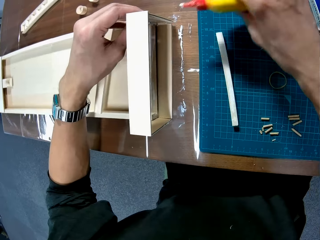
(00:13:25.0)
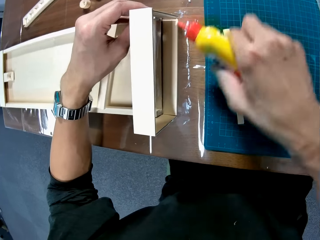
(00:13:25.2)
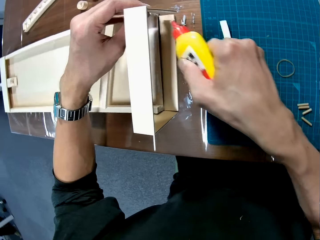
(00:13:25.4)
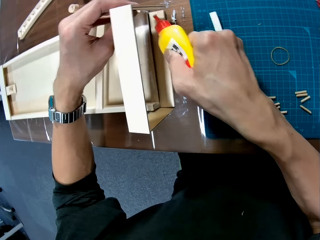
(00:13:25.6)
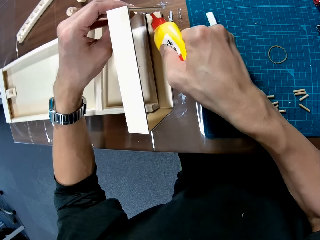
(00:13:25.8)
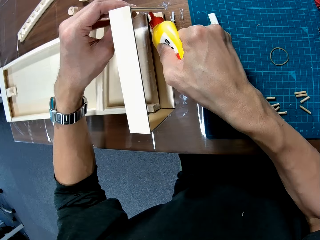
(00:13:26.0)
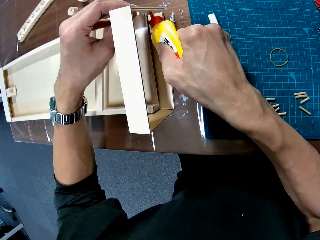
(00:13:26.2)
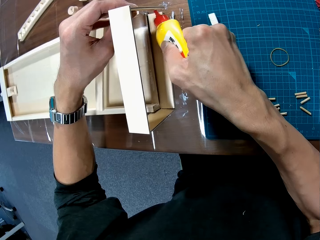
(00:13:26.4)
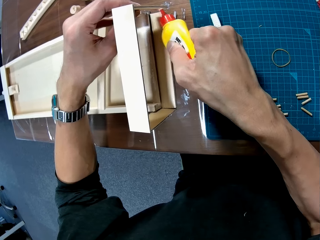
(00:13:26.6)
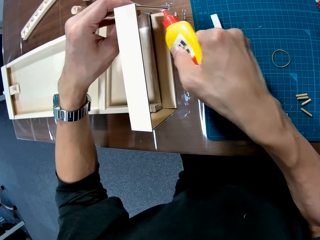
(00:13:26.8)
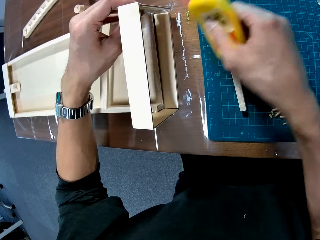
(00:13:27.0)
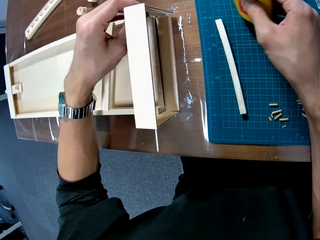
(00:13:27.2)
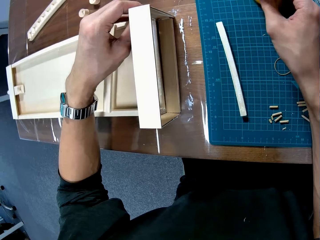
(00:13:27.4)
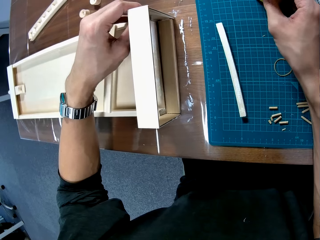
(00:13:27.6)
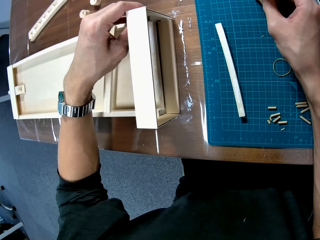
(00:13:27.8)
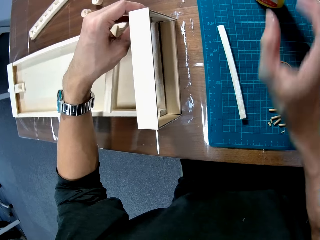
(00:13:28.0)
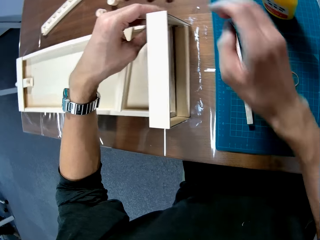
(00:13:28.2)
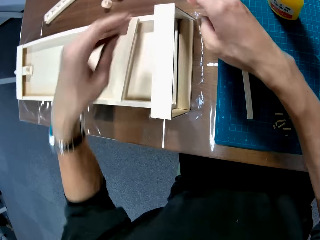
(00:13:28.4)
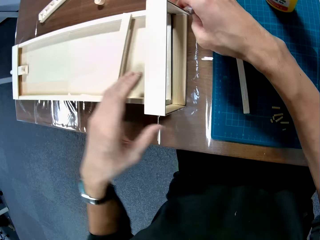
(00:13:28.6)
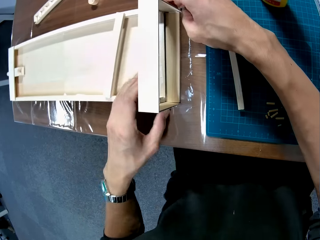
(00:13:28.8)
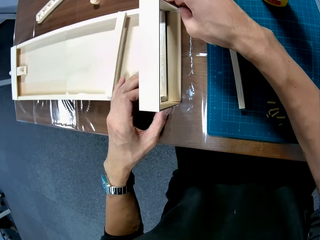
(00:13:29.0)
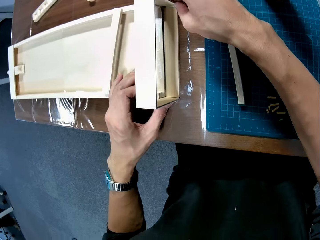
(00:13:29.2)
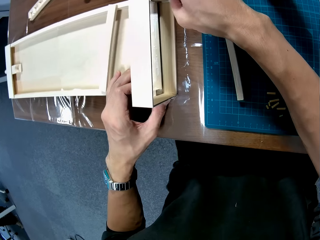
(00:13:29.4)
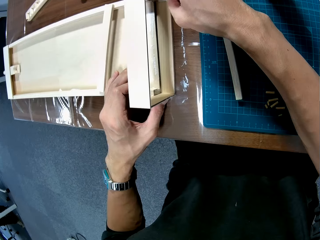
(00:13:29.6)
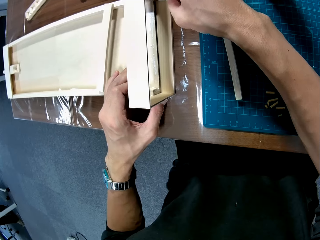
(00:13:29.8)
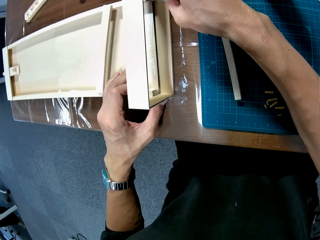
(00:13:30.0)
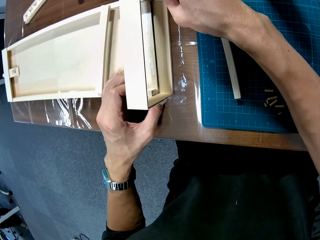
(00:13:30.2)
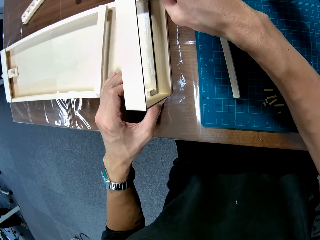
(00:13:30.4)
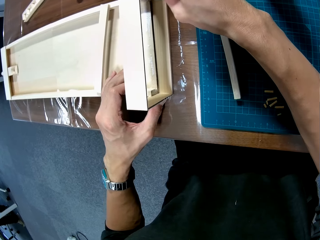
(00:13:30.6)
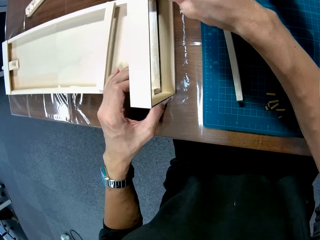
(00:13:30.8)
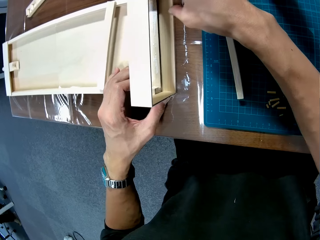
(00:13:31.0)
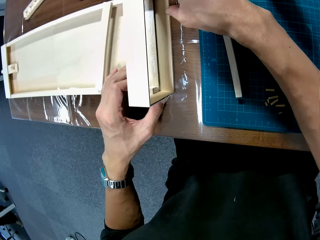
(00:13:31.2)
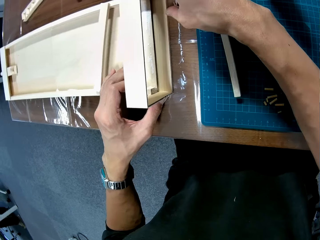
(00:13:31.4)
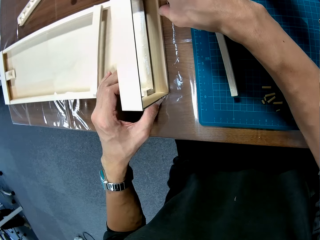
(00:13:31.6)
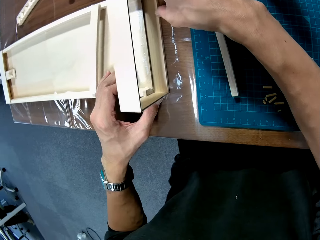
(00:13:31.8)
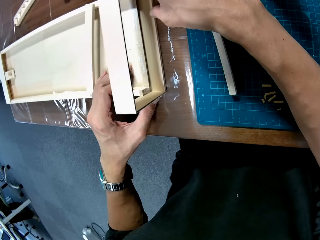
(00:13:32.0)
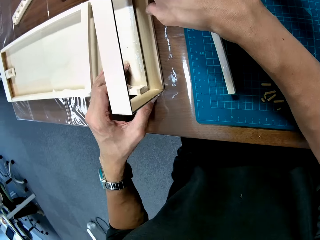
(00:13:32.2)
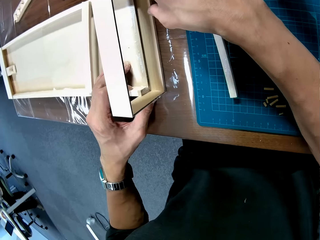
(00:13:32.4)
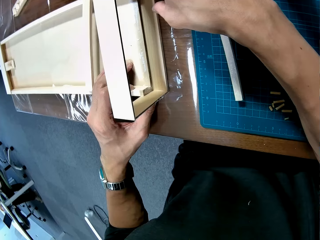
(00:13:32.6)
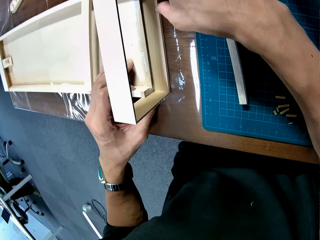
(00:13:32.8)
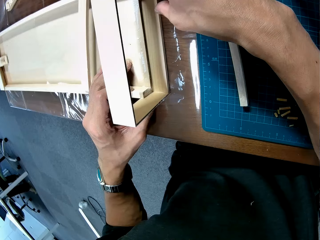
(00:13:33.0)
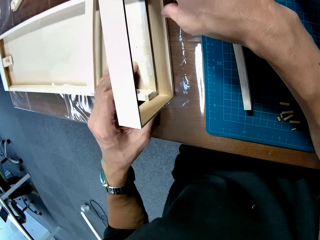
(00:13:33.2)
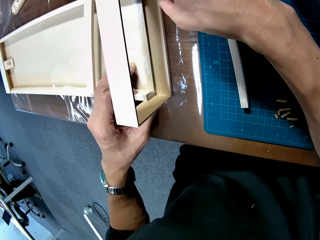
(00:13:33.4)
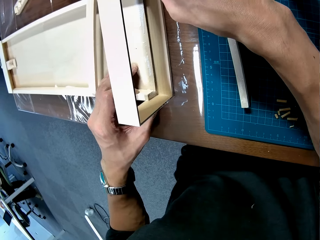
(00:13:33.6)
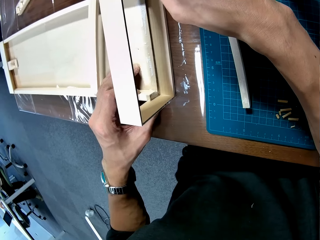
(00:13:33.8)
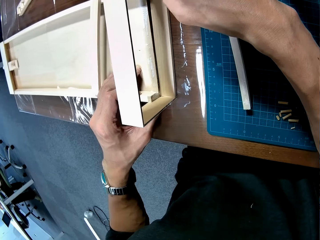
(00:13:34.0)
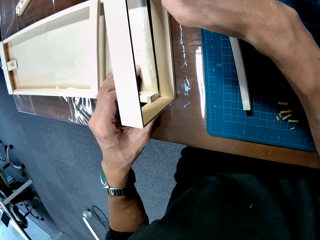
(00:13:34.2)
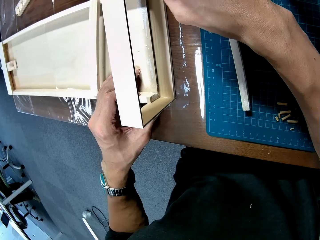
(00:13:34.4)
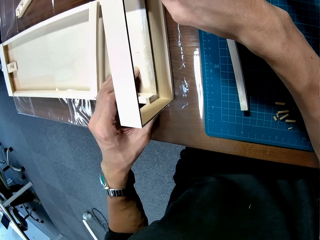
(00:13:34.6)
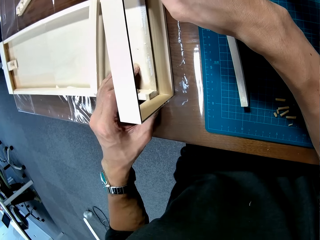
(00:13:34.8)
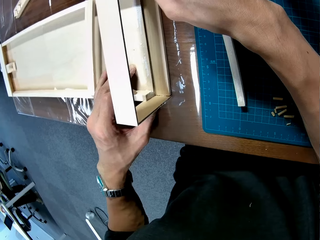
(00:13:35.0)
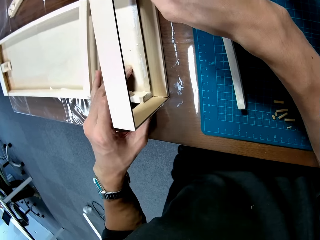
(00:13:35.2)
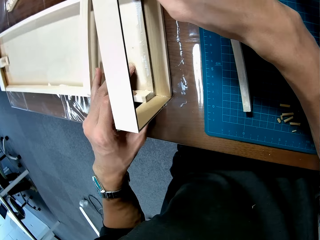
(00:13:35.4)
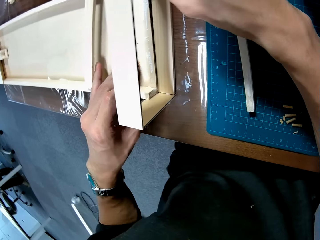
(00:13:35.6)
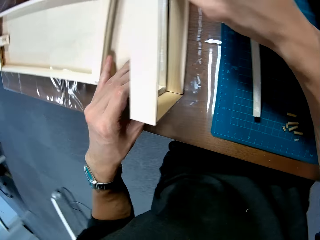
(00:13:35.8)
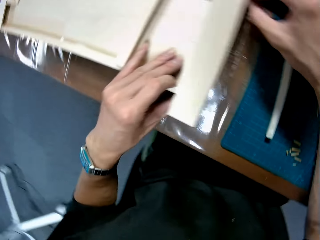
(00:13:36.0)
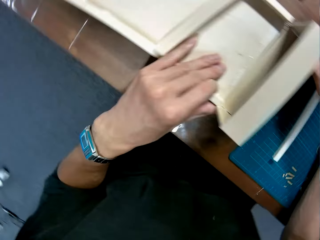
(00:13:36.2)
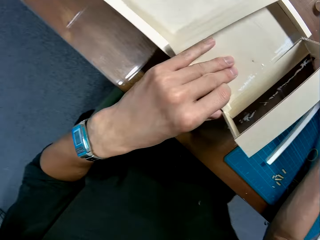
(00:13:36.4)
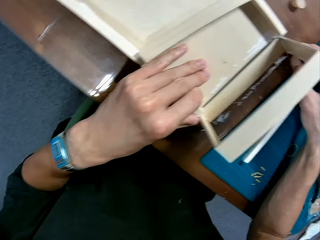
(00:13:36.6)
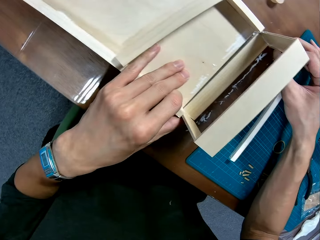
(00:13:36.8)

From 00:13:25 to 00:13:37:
The camera wearer raises a piece. They take glue from the table. They apply the glue on the frame. They assemble the pieces. They place the glue back on the table. They fix a carton onto the frame.

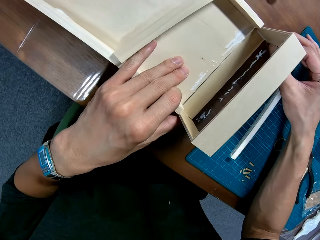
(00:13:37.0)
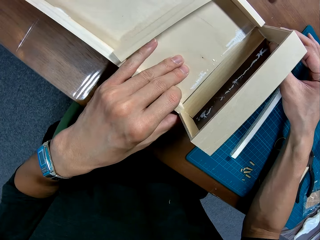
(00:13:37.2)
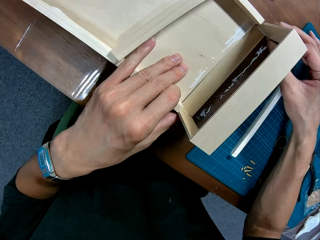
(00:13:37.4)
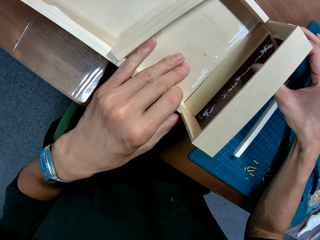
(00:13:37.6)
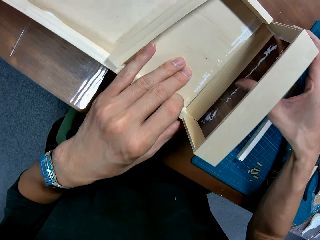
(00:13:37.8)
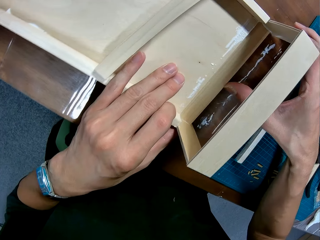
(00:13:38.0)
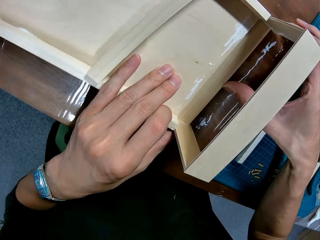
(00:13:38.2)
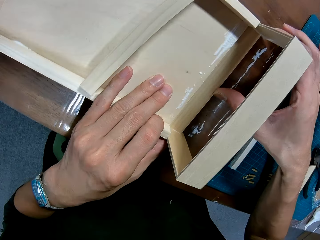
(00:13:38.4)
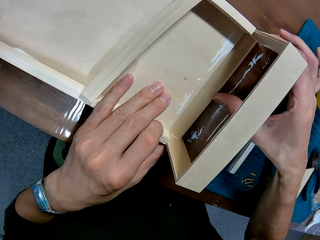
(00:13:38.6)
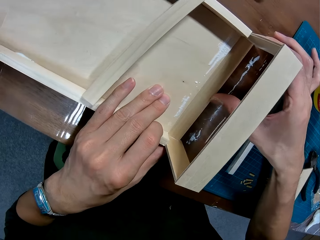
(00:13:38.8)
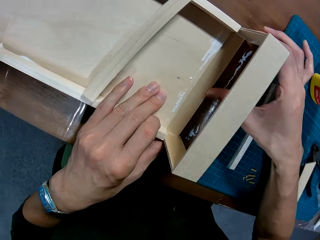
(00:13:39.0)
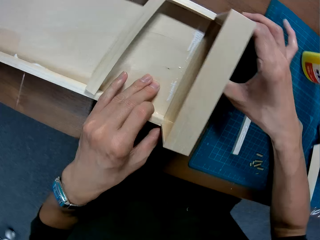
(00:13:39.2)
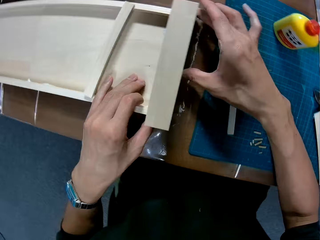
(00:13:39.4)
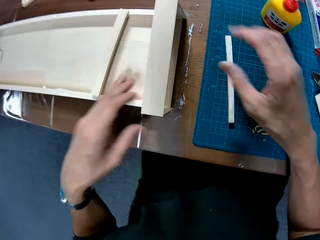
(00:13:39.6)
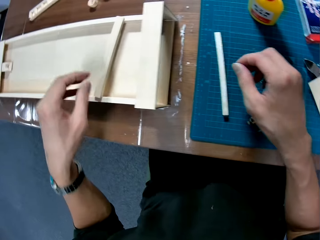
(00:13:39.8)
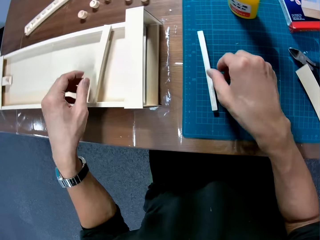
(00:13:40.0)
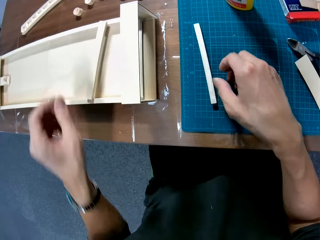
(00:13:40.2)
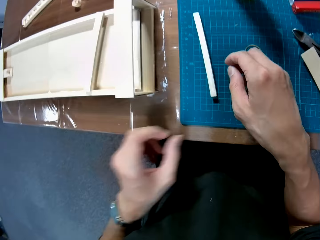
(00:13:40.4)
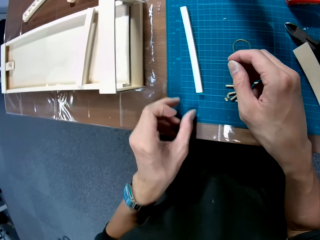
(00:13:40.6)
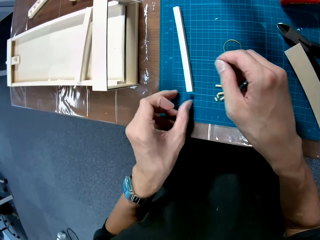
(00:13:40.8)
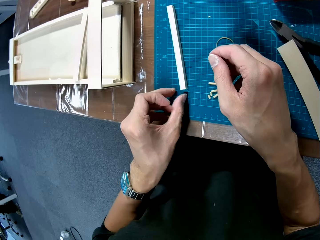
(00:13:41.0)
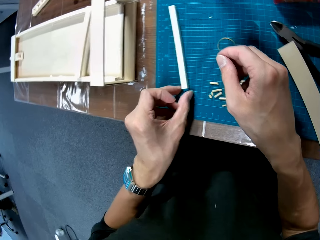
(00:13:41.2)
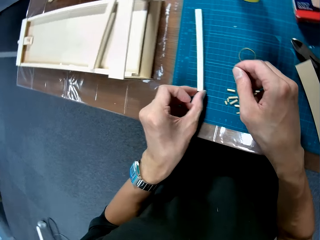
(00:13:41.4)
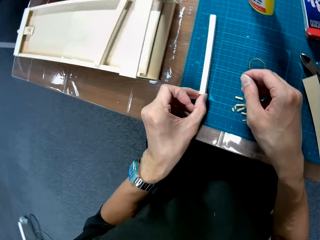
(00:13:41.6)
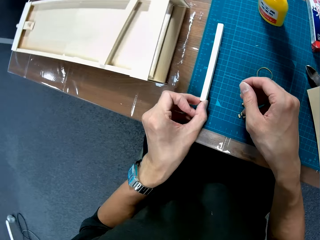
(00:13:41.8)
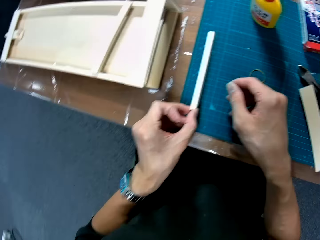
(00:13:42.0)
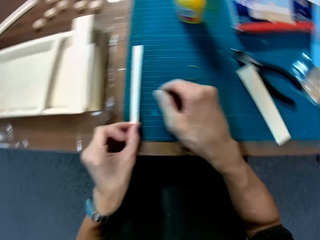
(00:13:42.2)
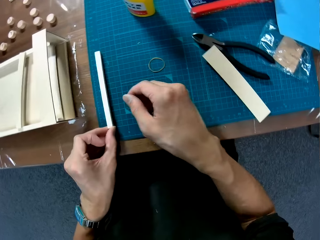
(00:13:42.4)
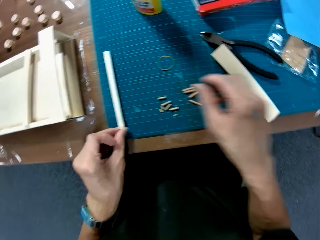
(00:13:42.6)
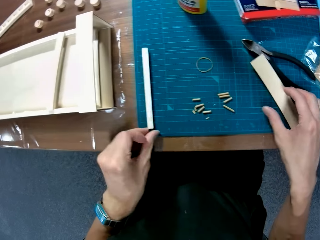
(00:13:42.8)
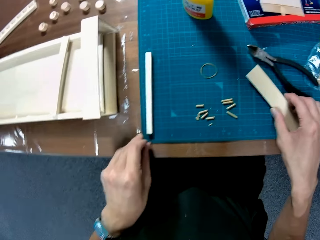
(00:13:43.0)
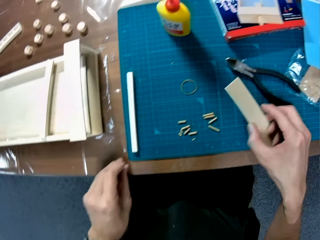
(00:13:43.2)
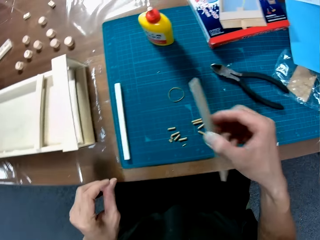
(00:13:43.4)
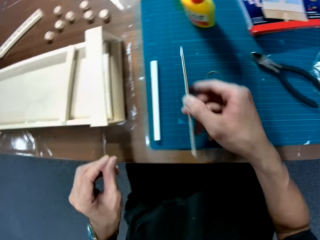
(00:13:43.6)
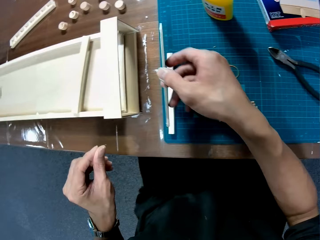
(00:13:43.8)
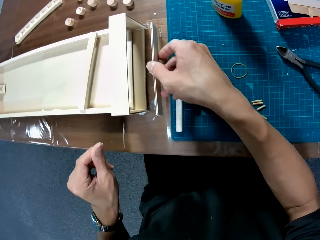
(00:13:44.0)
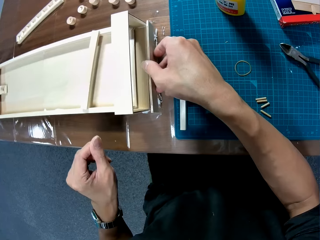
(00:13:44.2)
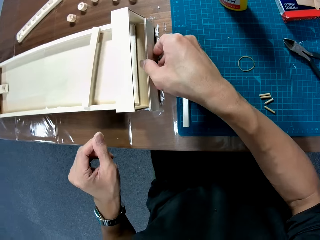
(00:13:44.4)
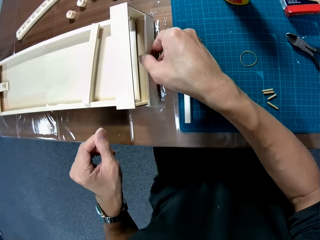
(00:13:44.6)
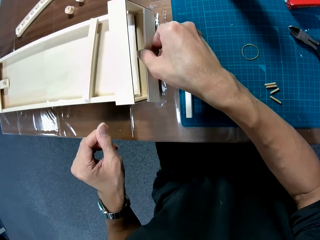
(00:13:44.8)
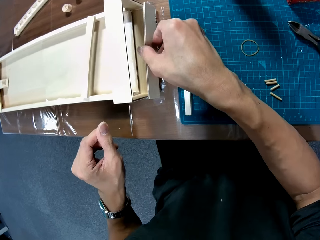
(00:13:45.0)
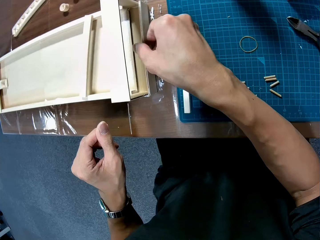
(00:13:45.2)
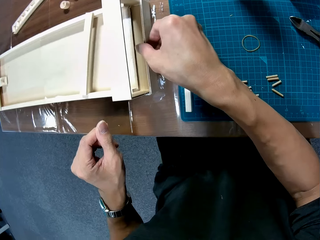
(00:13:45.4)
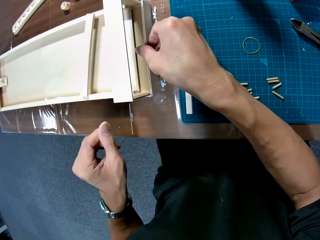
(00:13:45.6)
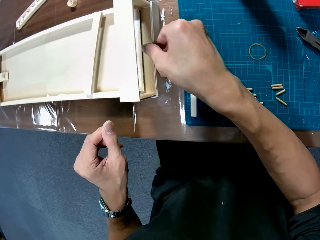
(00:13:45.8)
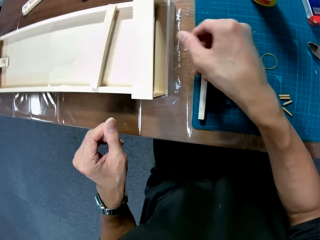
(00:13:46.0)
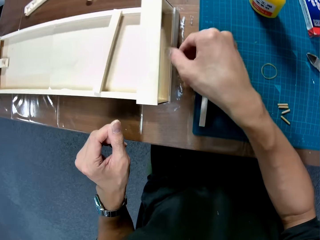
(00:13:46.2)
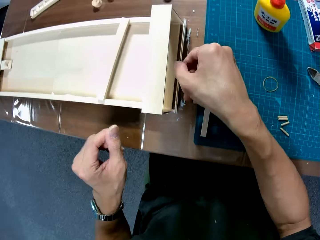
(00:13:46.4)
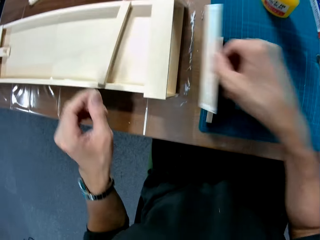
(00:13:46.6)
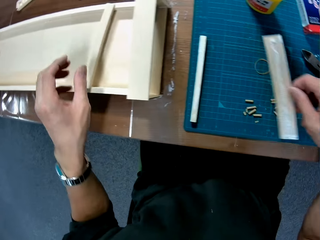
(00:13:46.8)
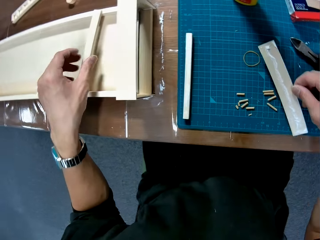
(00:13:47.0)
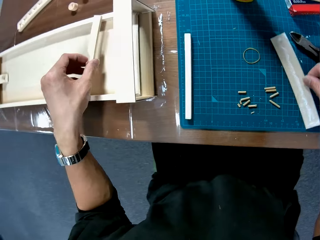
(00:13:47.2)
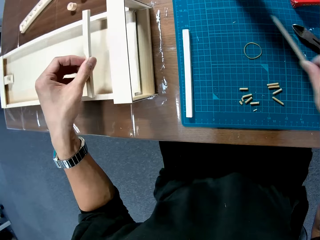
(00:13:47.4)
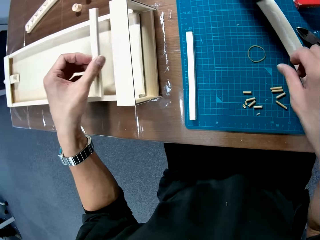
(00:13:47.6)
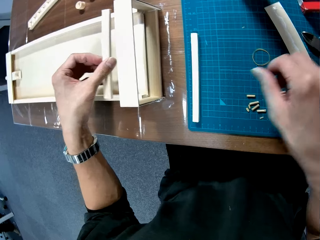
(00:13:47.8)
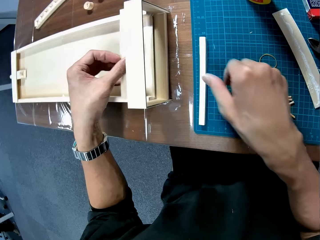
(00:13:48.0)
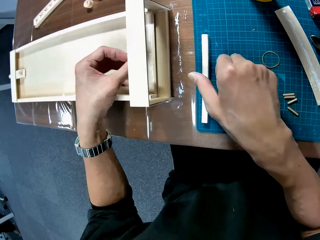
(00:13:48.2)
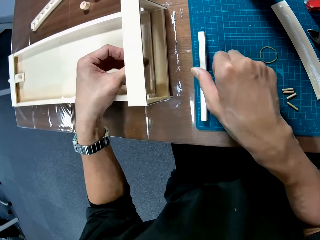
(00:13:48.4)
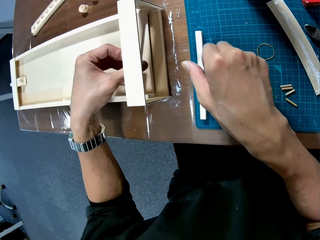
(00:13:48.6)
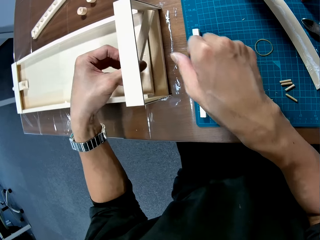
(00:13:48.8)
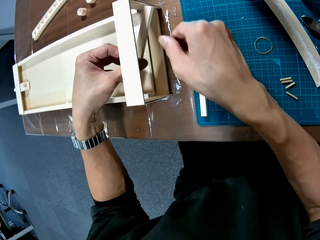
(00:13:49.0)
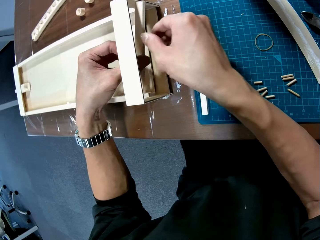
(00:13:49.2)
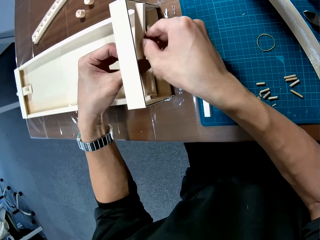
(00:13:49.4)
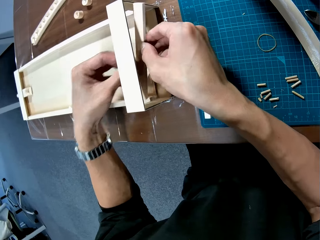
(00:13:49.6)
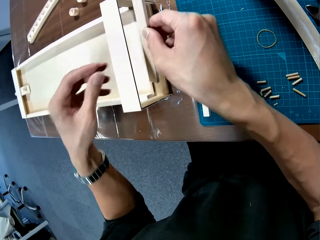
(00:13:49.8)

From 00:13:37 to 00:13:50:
The camera wearer takes a carton piece from the table. They move a piece. They take another carton piece from the table. They fix the piece onto the frame. They fix the art piece on the artwork. They remove the art piece. They pick the art piece. They drop a piece. They fix the art piece on the artwork.
